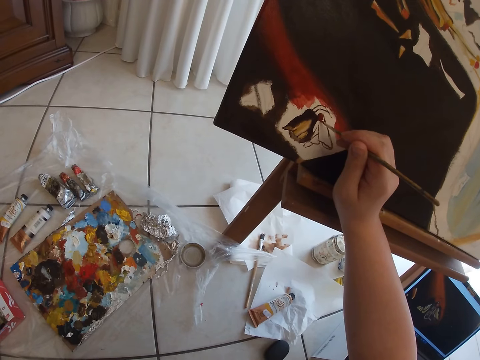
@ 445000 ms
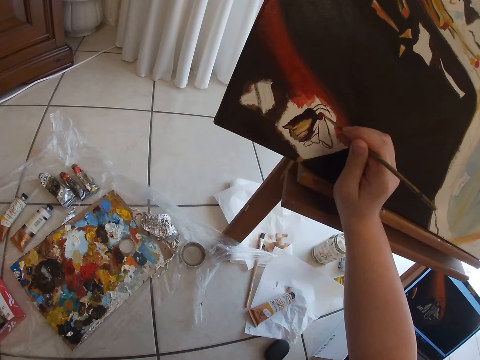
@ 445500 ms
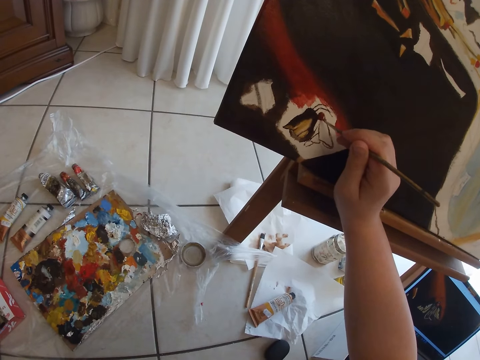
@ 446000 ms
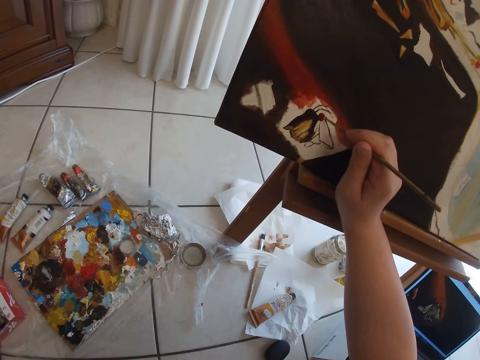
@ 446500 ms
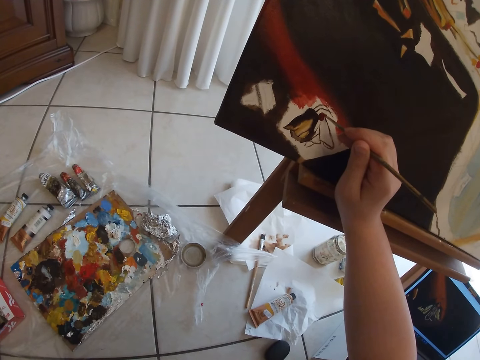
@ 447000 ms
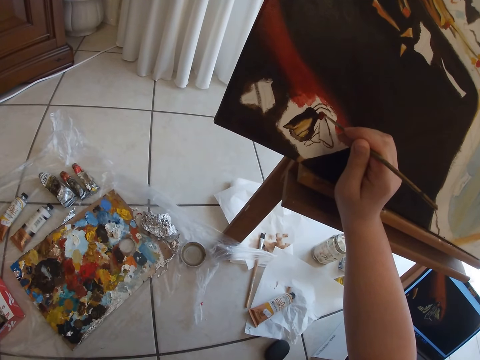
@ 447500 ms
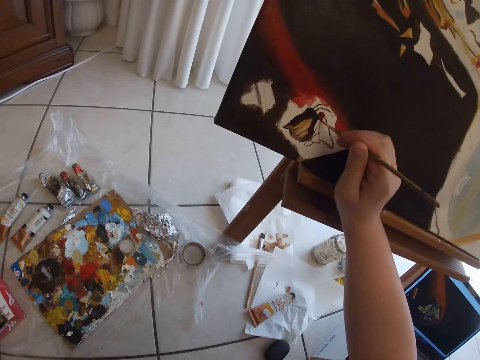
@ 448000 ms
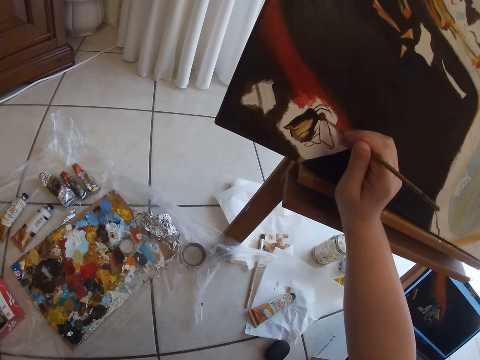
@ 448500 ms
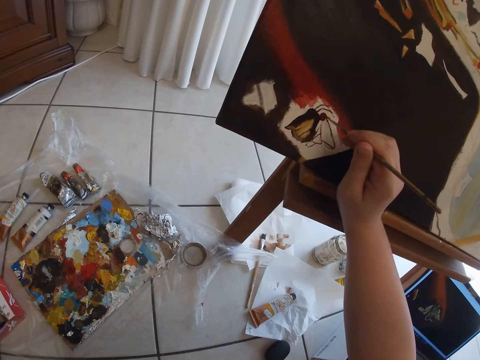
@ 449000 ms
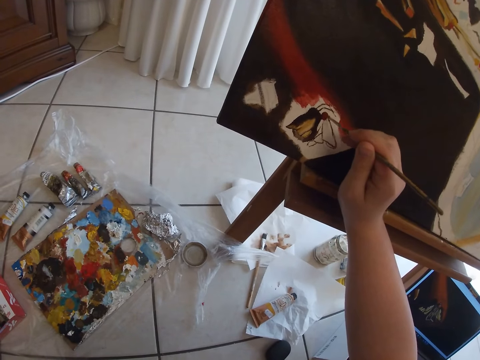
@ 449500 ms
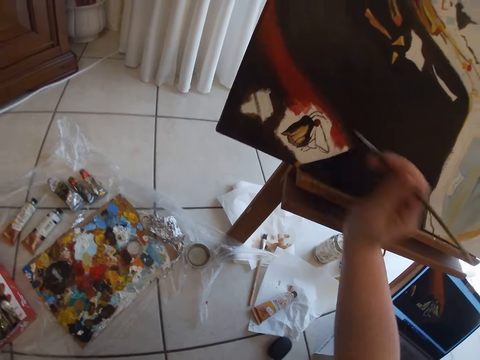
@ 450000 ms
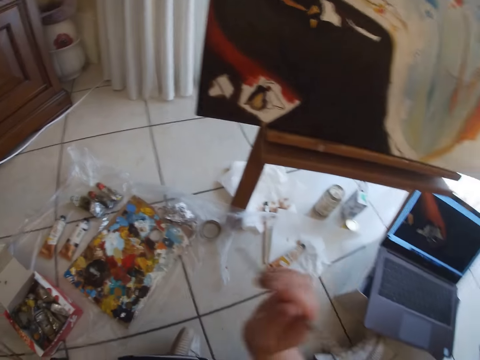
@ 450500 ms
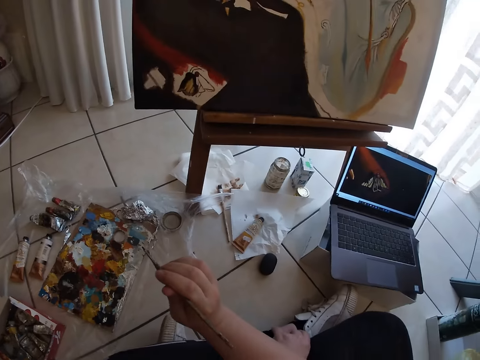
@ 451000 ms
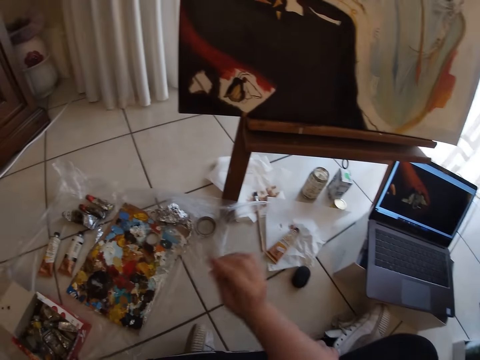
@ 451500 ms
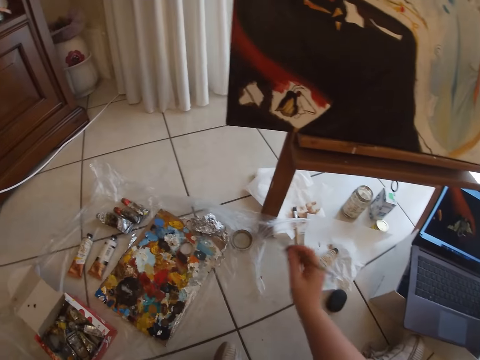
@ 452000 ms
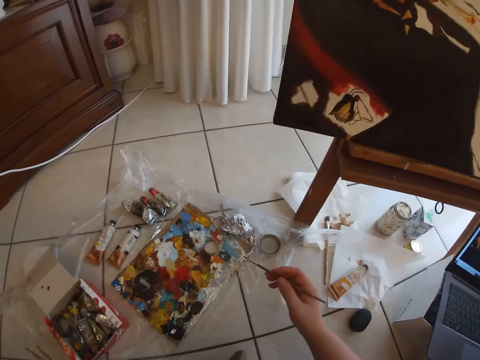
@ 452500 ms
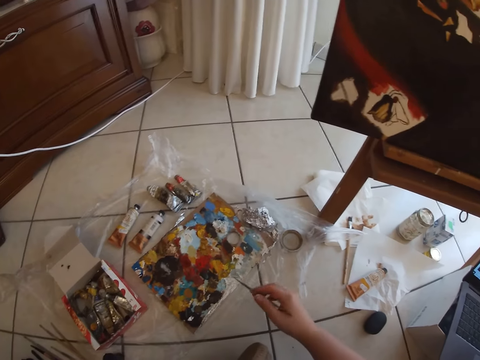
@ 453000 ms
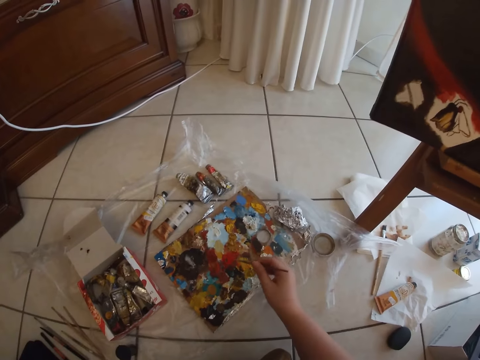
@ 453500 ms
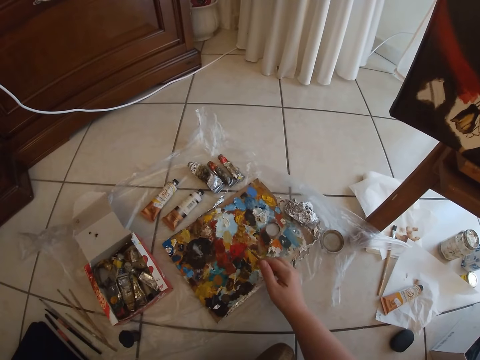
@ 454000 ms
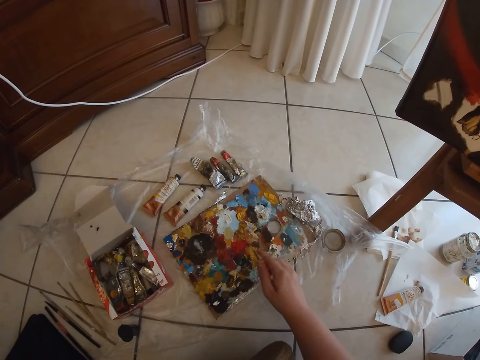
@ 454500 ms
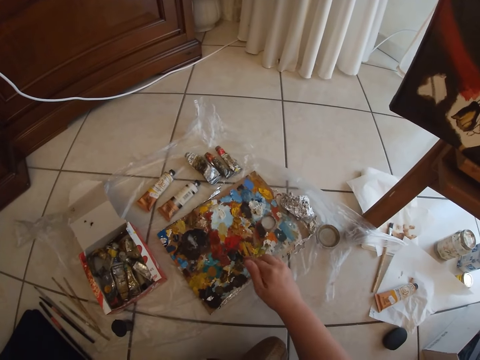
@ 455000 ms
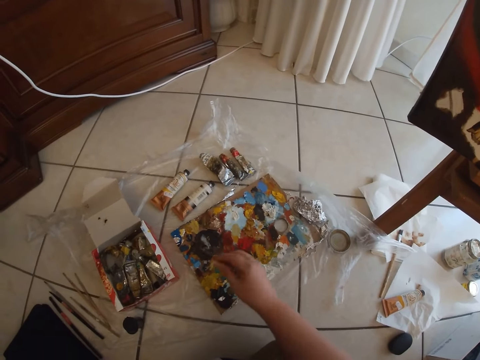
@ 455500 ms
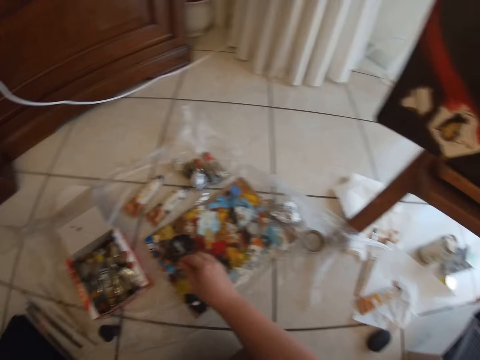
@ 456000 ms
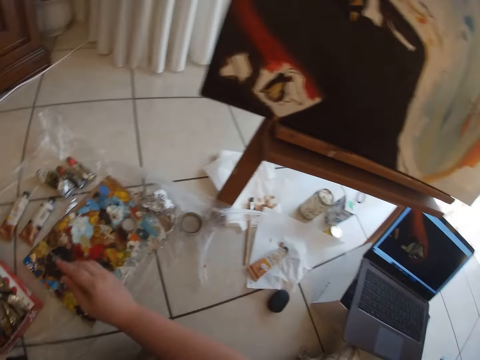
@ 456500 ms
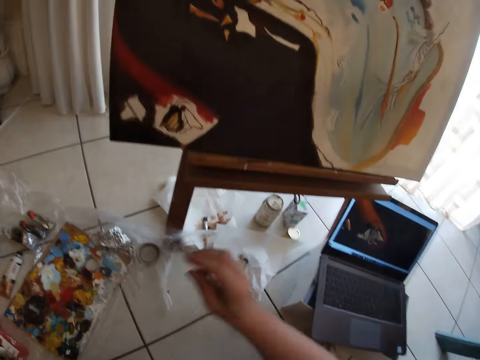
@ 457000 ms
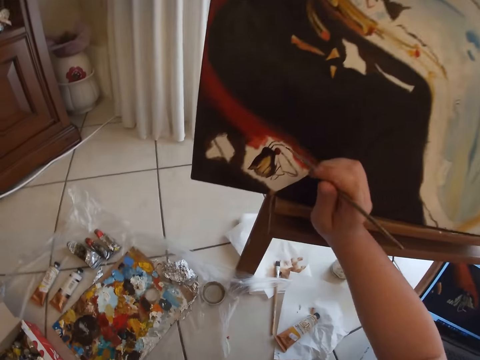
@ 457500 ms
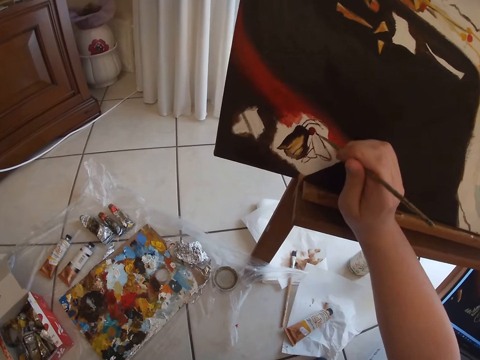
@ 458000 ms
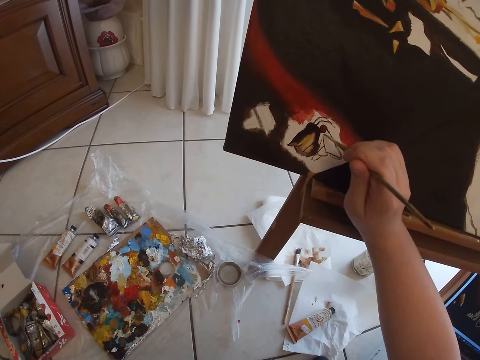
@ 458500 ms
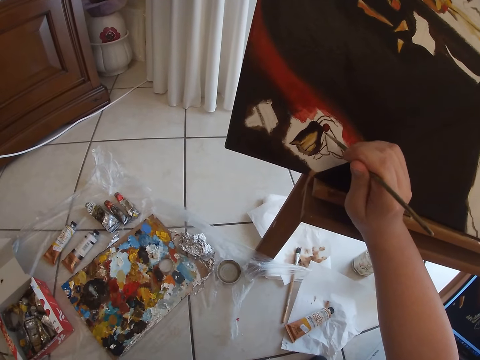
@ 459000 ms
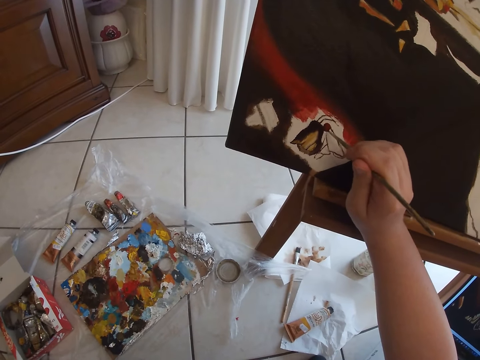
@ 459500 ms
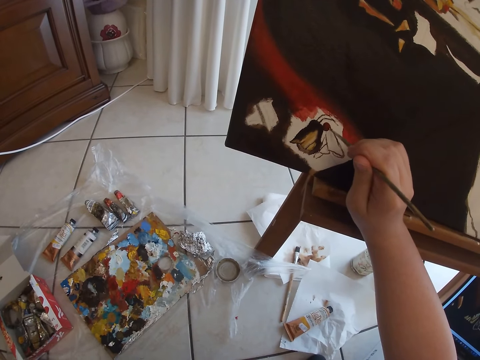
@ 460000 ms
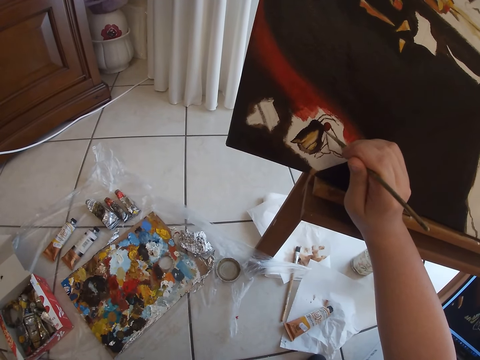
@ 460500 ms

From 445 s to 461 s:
The camera wearer removes the paintbrush in her right hand from the canvas. She dabs the paintbrush on some paint in the palette on the floor. She paints on the canvas with the paintbrush in her right hand.

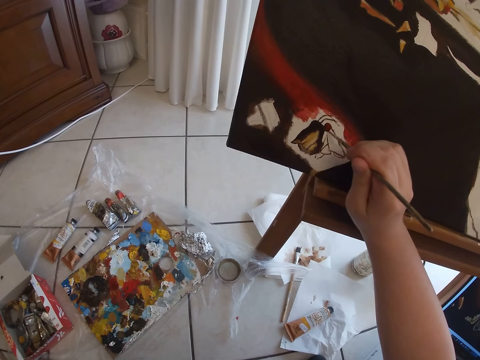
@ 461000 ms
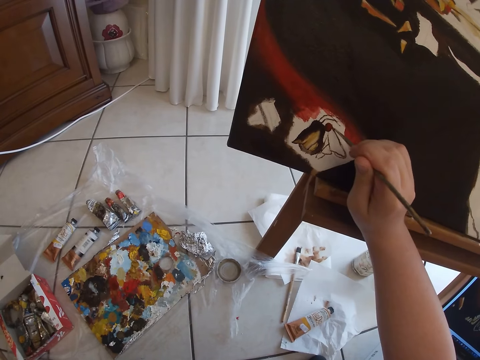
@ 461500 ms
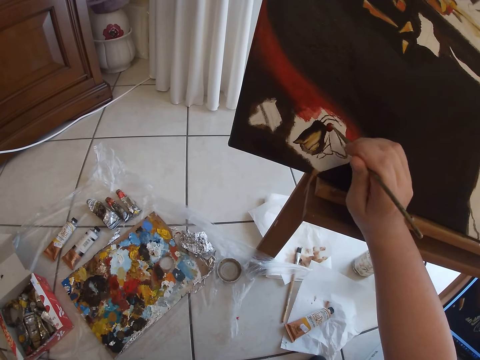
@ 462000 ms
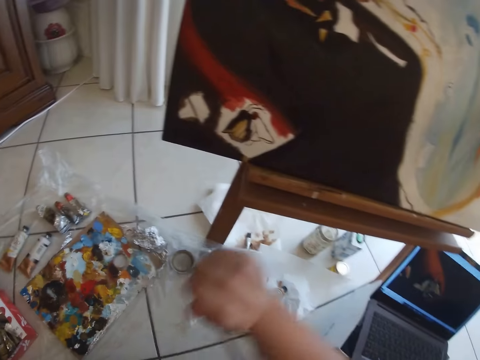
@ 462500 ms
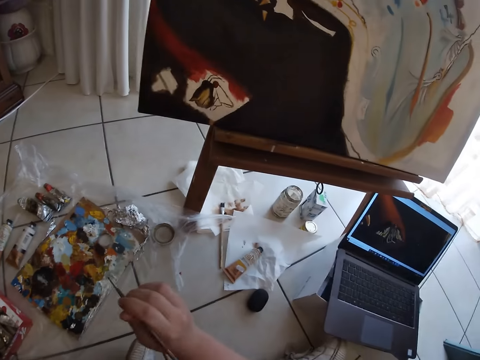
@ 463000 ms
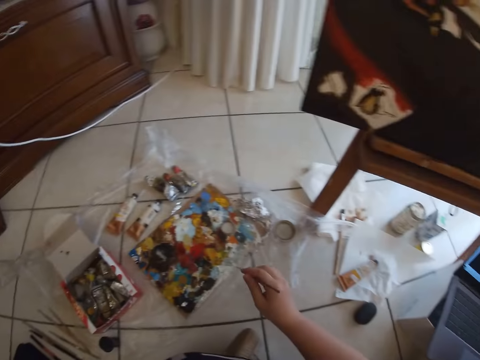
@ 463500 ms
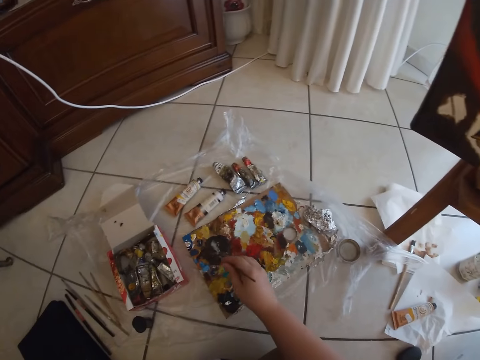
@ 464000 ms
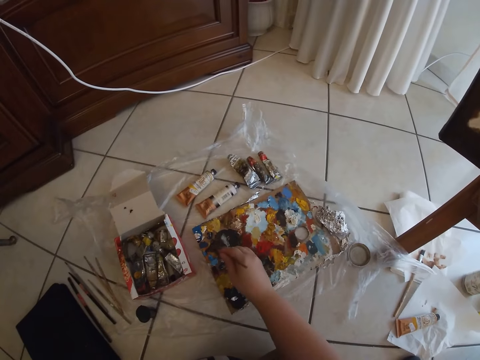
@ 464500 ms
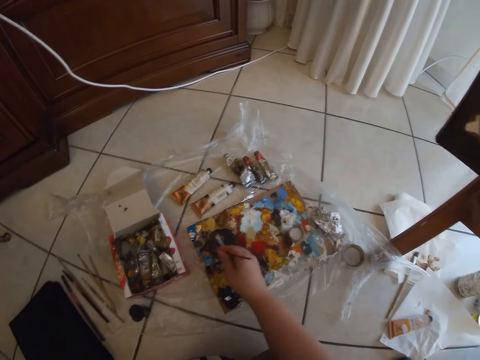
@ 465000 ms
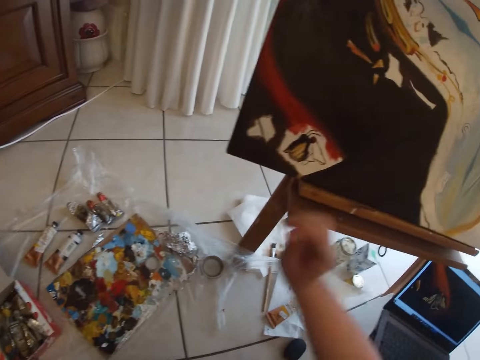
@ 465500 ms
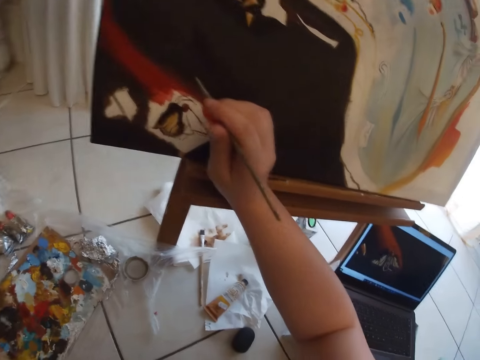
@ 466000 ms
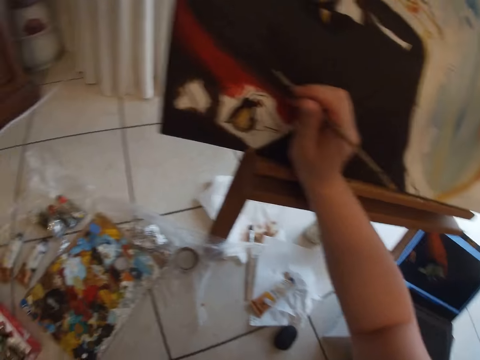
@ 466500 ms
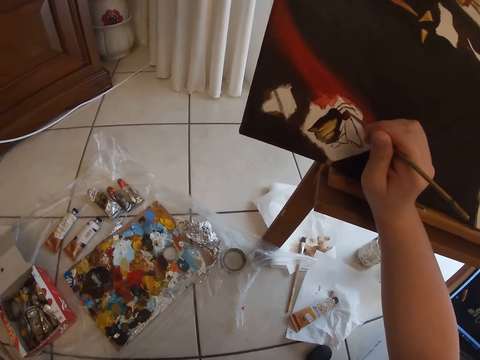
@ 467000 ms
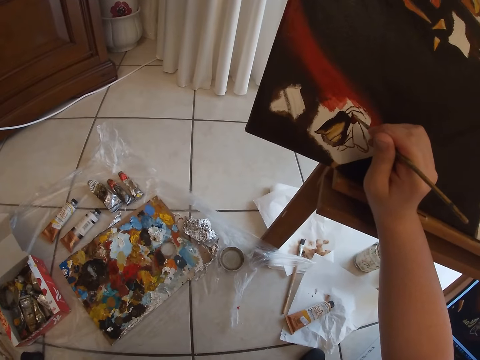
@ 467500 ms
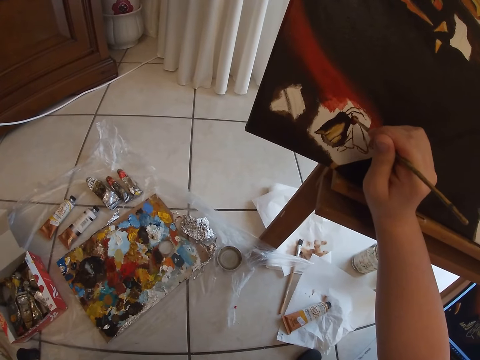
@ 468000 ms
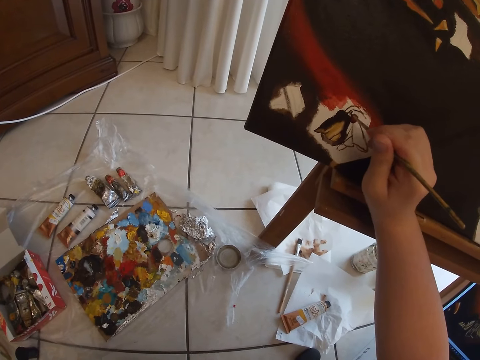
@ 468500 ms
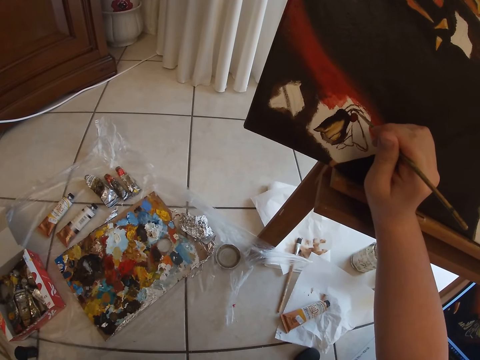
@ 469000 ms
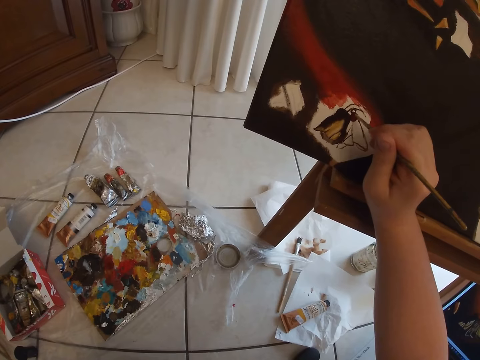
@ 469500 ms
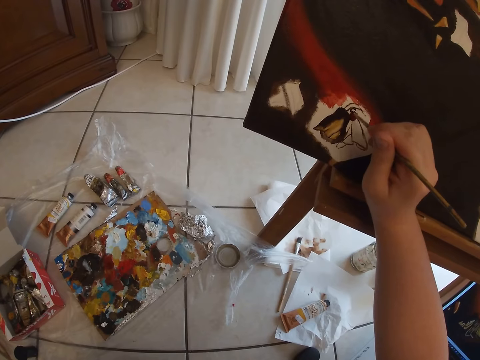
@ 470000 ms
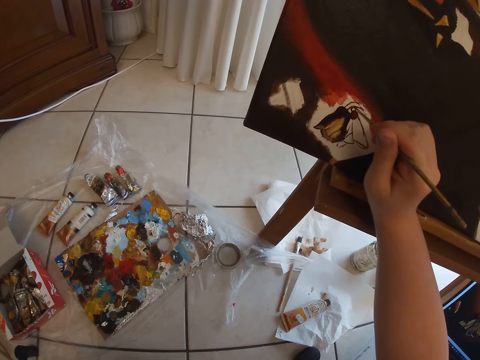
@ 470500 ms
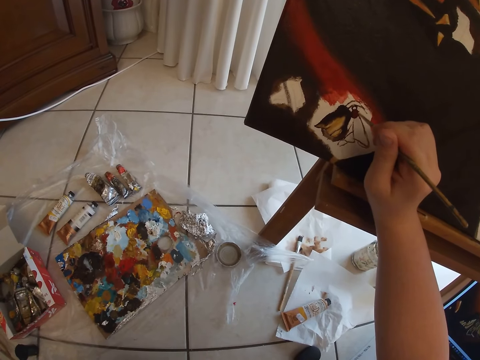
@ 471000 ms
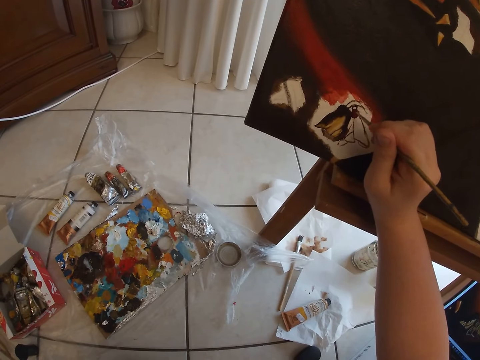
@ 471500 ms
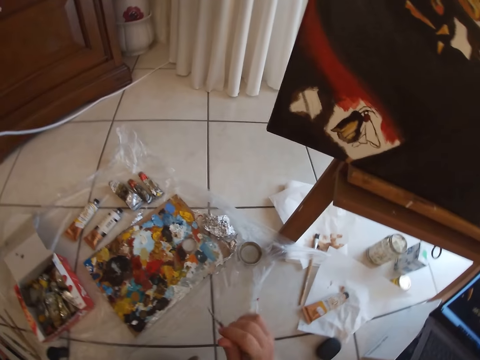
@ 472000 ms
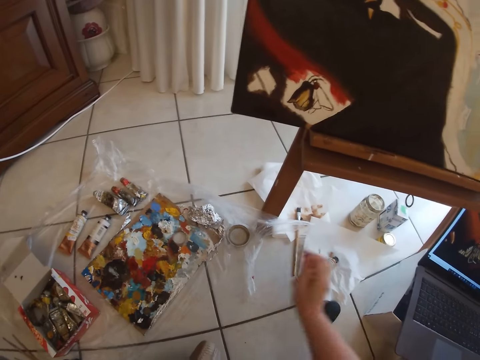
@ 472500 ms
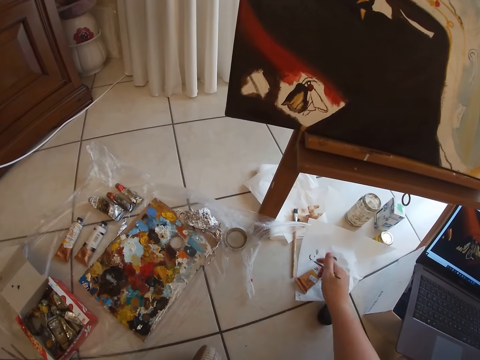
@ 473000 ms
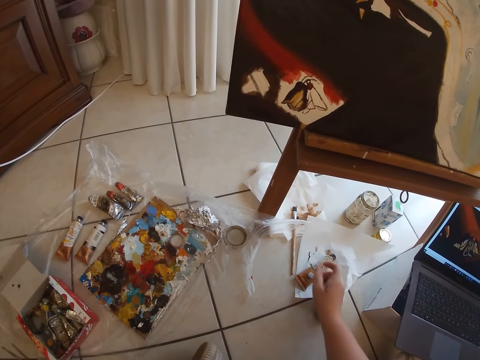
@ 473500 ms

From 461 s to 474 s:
The camera wearer removes the paint brush from the painting. She dabs the paintbrush on some paint in the palette on the floor. She paints on the canvas with the paintbrush in her right hand. She removes the paint brush from the painting. She cleans the paintbrush in her right hand on the paper on the floor.
